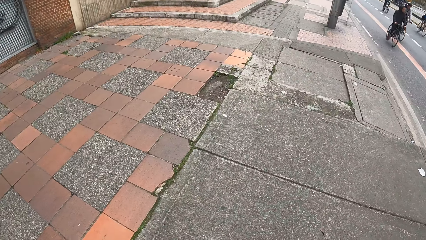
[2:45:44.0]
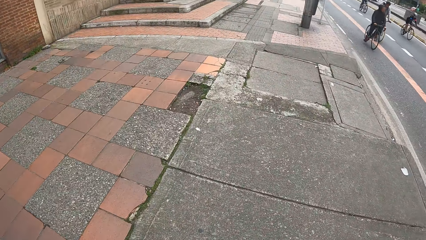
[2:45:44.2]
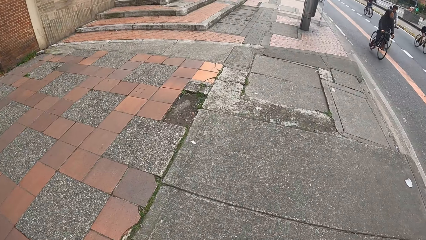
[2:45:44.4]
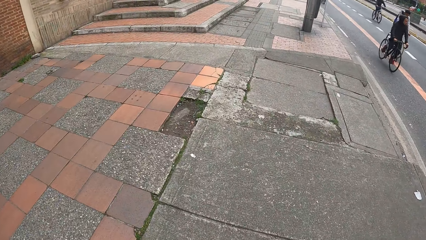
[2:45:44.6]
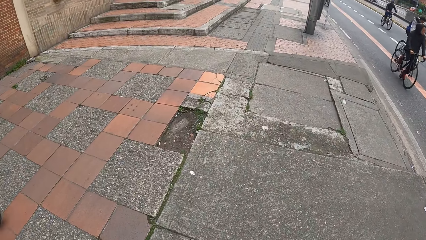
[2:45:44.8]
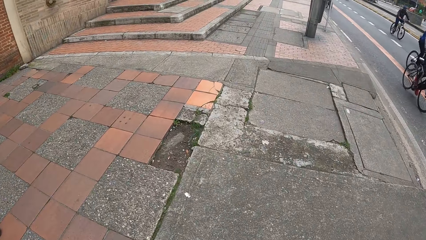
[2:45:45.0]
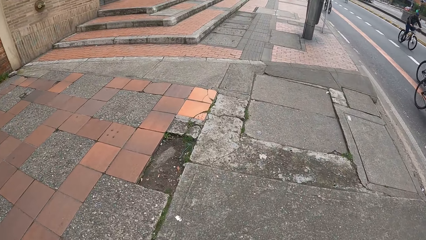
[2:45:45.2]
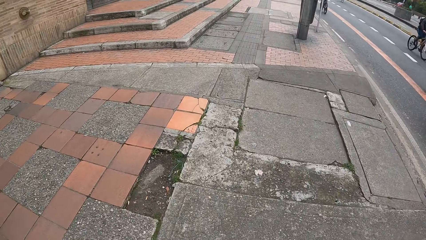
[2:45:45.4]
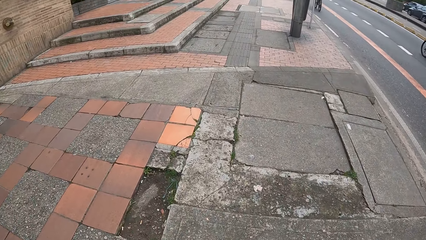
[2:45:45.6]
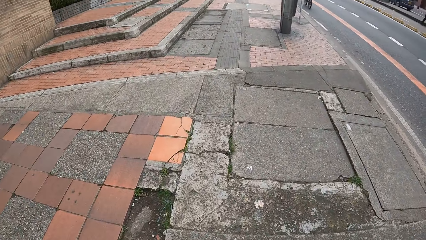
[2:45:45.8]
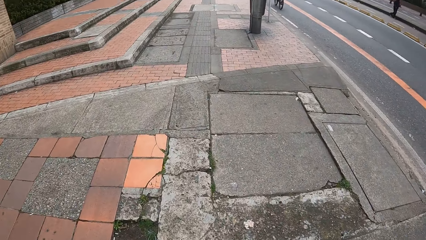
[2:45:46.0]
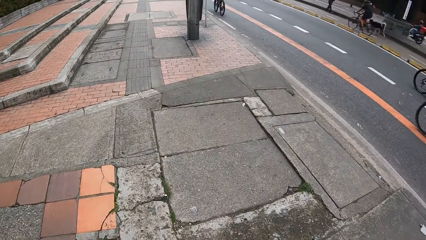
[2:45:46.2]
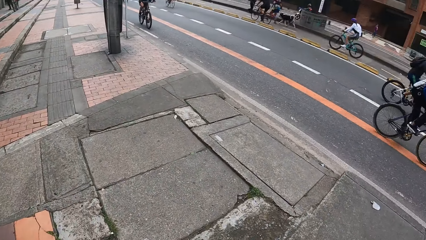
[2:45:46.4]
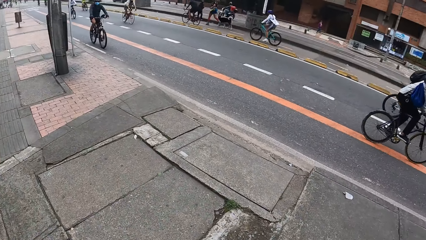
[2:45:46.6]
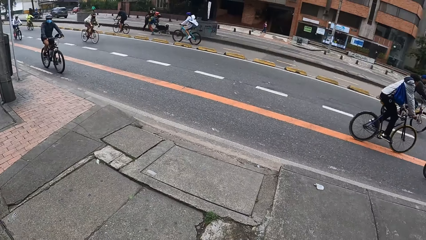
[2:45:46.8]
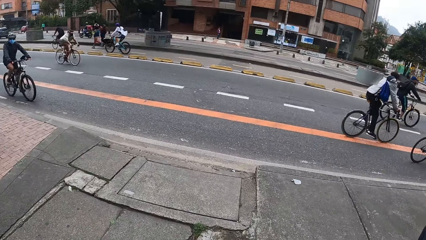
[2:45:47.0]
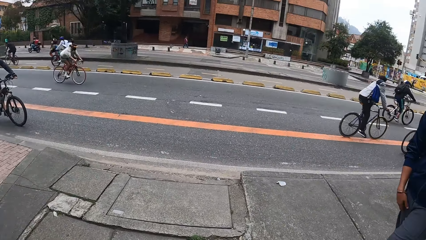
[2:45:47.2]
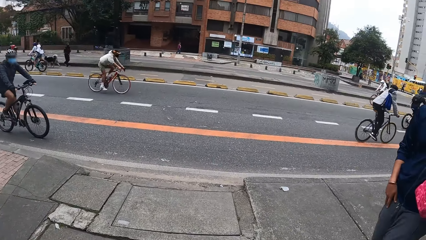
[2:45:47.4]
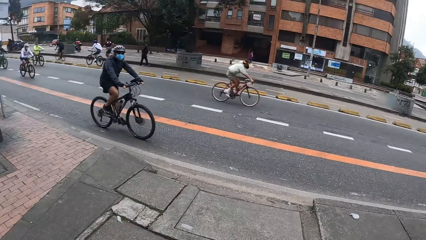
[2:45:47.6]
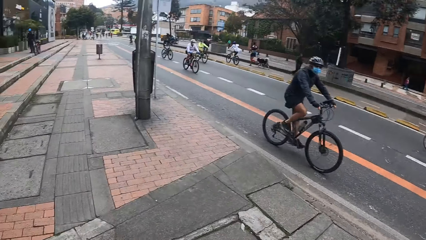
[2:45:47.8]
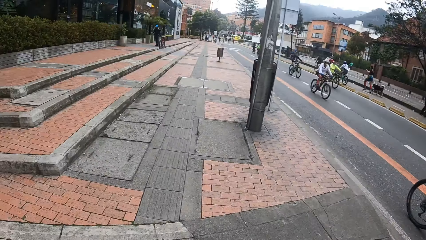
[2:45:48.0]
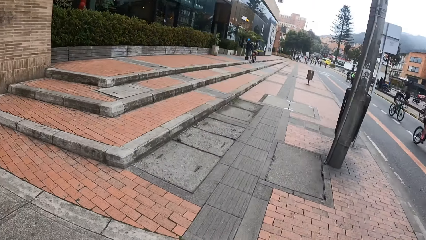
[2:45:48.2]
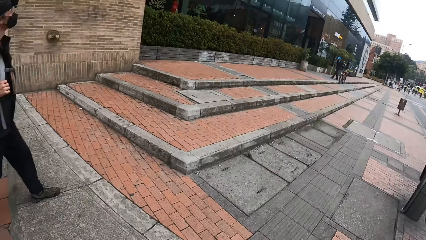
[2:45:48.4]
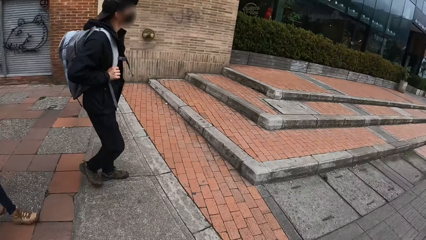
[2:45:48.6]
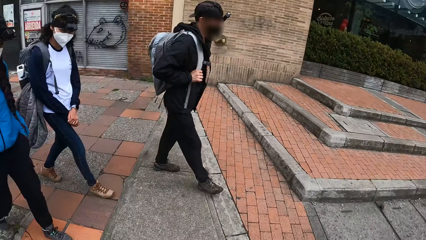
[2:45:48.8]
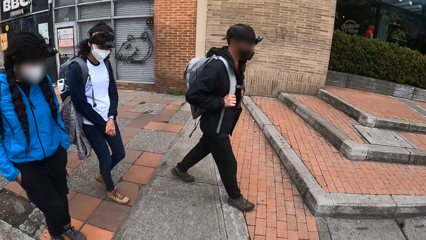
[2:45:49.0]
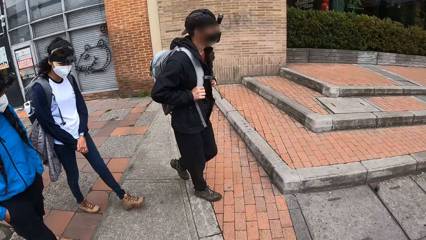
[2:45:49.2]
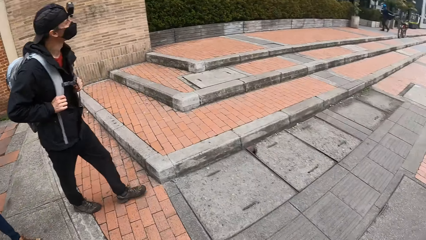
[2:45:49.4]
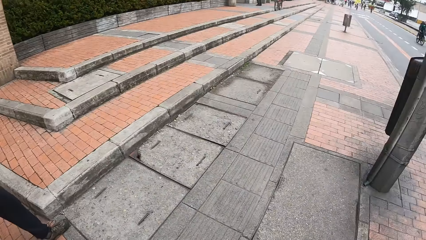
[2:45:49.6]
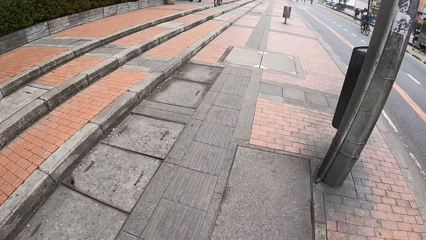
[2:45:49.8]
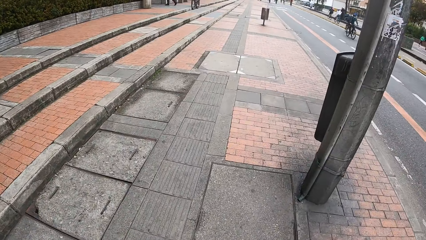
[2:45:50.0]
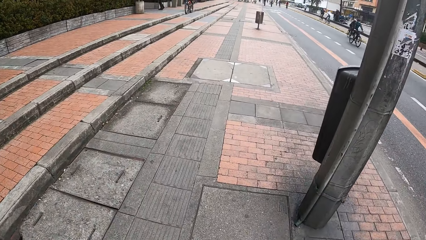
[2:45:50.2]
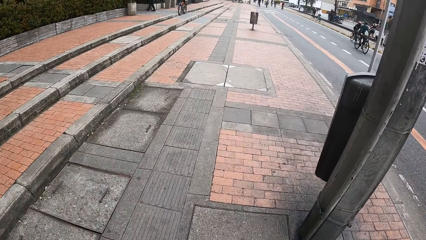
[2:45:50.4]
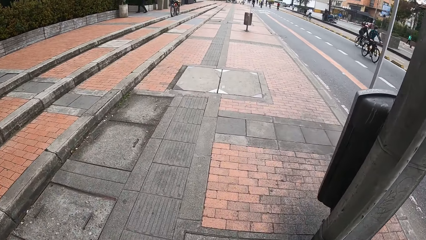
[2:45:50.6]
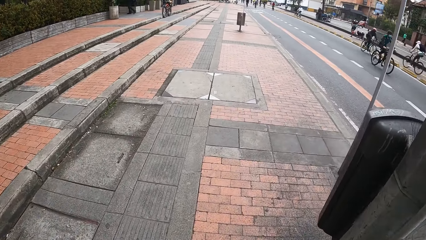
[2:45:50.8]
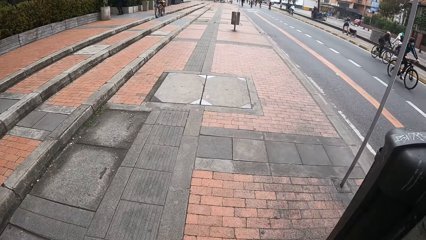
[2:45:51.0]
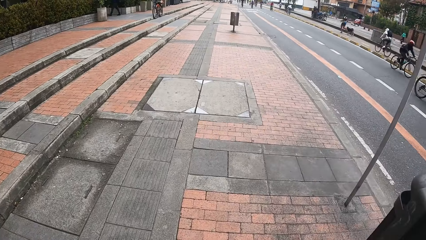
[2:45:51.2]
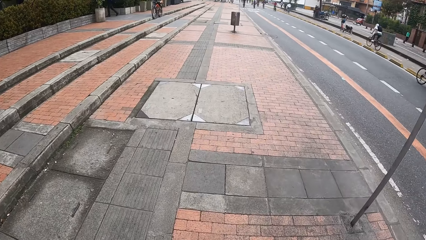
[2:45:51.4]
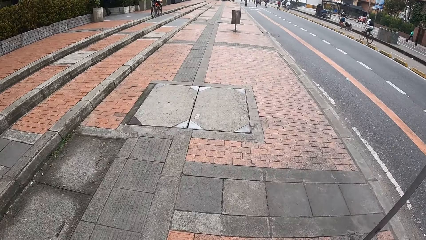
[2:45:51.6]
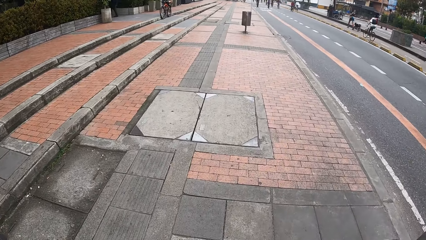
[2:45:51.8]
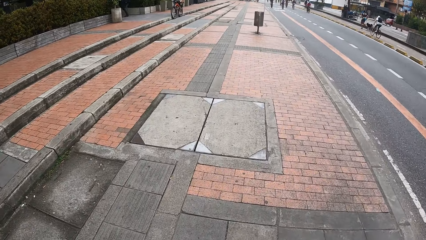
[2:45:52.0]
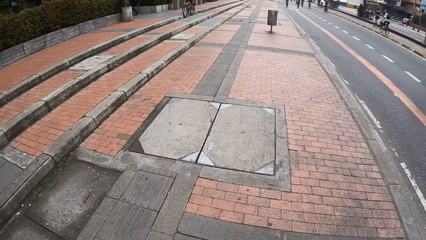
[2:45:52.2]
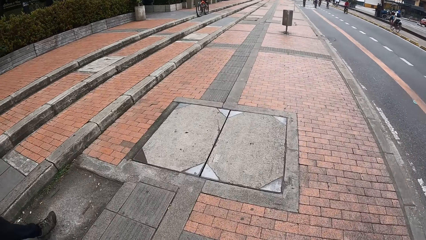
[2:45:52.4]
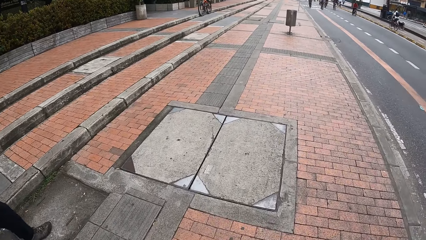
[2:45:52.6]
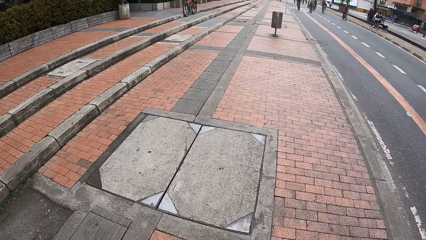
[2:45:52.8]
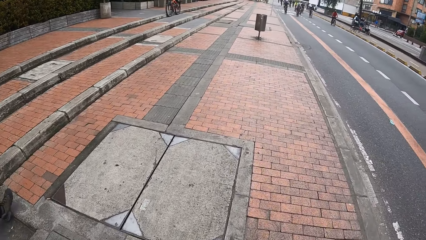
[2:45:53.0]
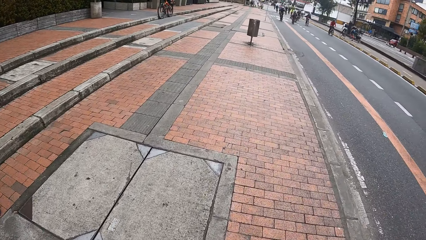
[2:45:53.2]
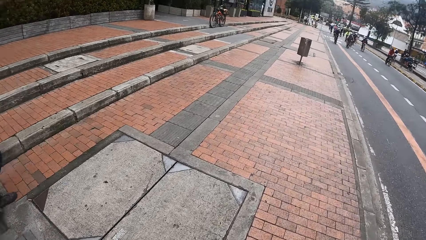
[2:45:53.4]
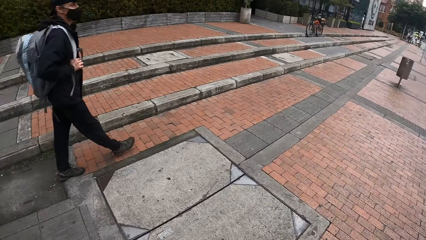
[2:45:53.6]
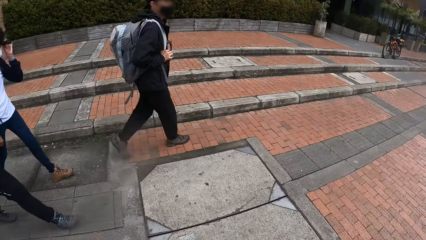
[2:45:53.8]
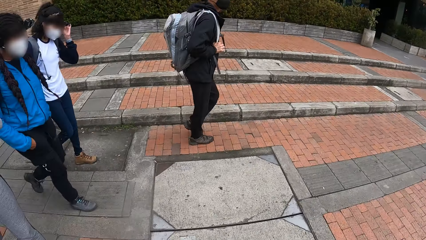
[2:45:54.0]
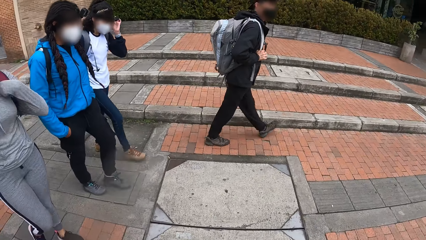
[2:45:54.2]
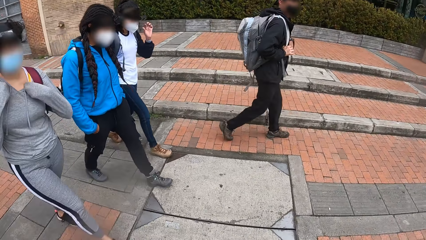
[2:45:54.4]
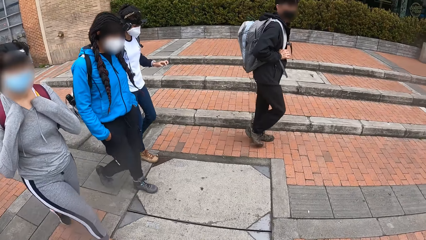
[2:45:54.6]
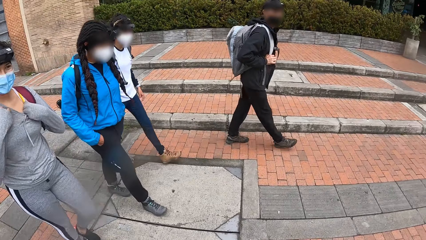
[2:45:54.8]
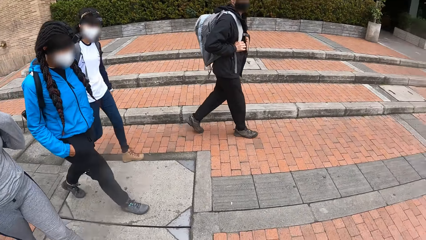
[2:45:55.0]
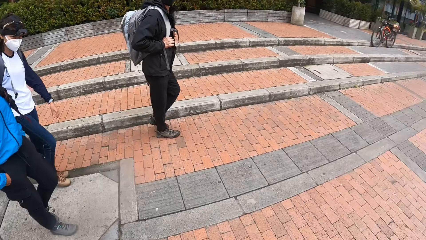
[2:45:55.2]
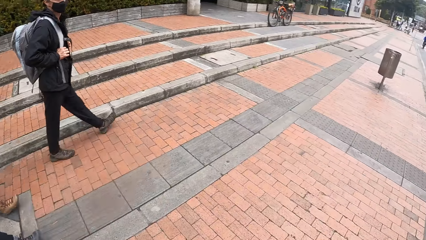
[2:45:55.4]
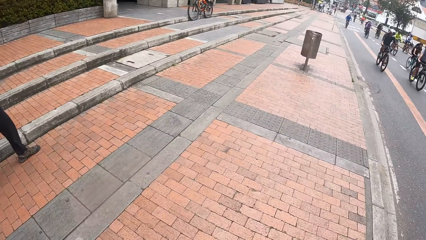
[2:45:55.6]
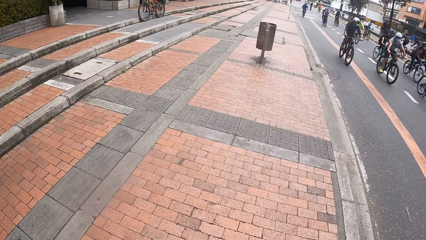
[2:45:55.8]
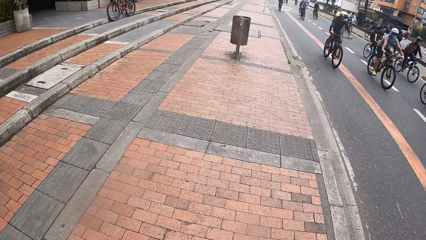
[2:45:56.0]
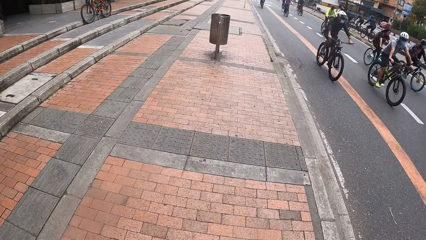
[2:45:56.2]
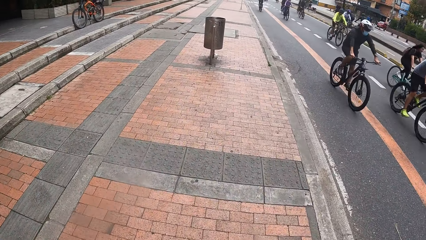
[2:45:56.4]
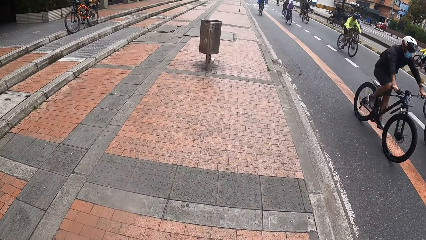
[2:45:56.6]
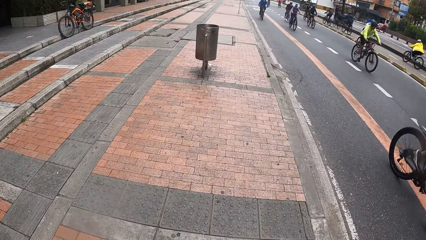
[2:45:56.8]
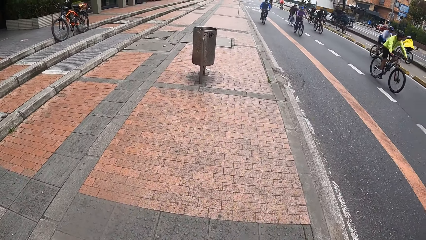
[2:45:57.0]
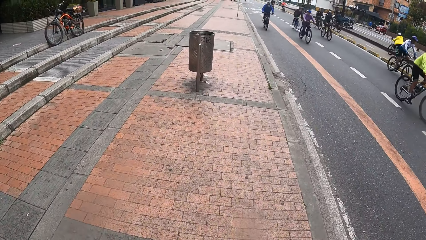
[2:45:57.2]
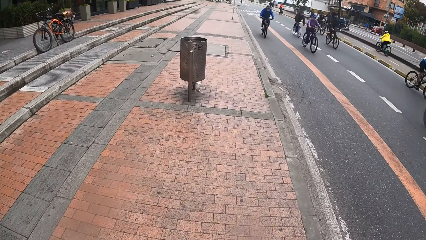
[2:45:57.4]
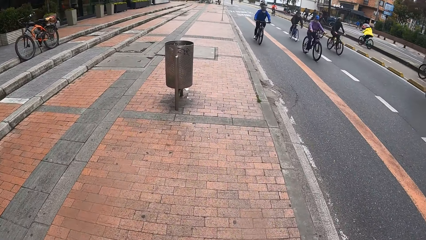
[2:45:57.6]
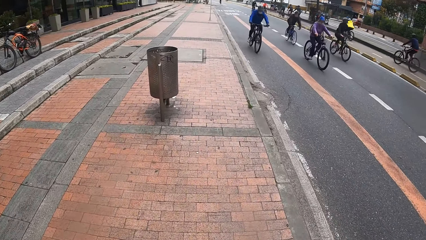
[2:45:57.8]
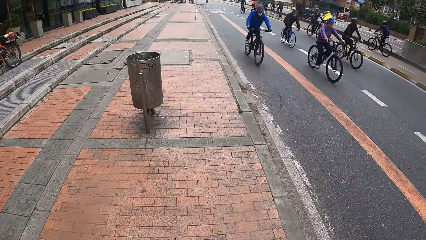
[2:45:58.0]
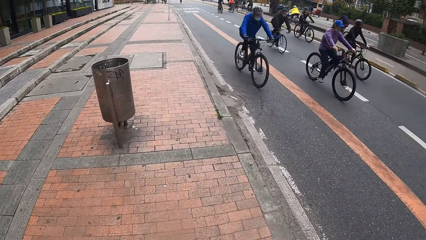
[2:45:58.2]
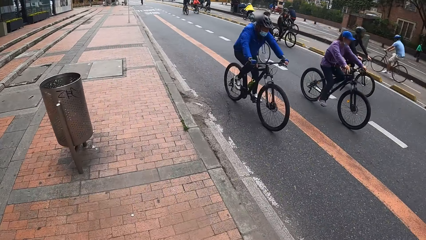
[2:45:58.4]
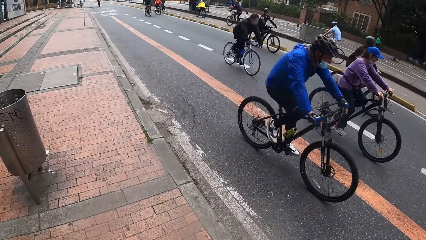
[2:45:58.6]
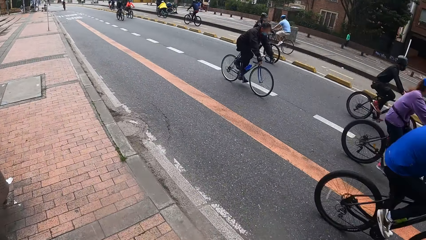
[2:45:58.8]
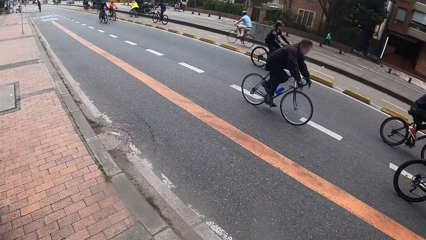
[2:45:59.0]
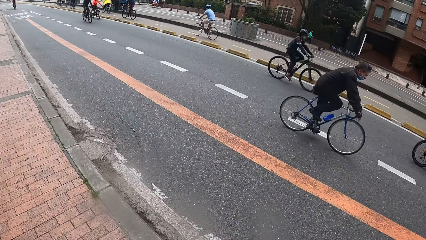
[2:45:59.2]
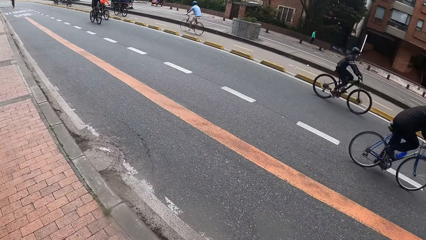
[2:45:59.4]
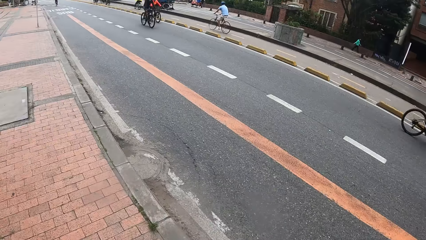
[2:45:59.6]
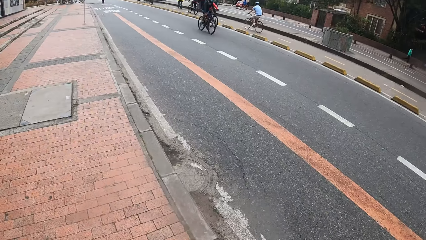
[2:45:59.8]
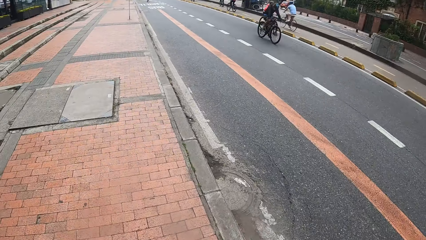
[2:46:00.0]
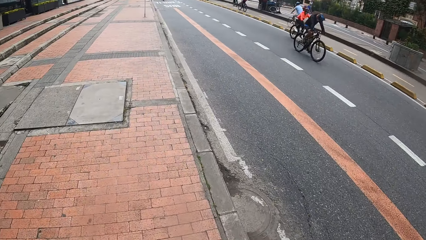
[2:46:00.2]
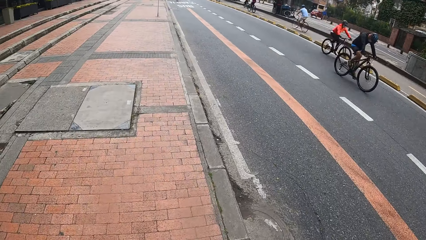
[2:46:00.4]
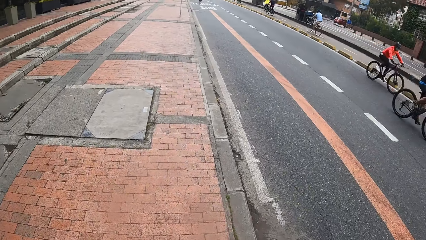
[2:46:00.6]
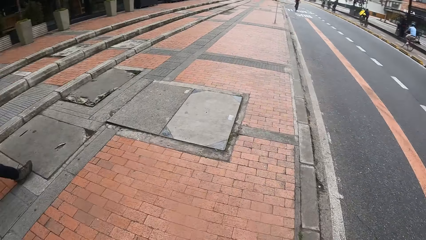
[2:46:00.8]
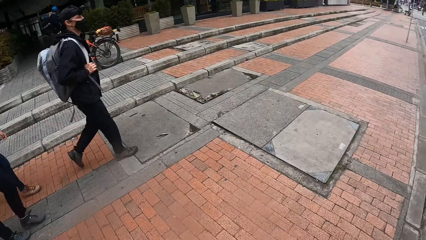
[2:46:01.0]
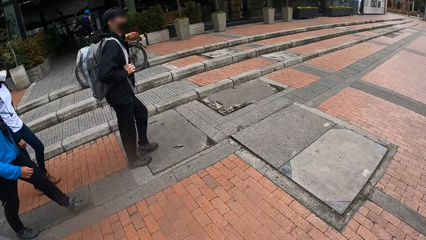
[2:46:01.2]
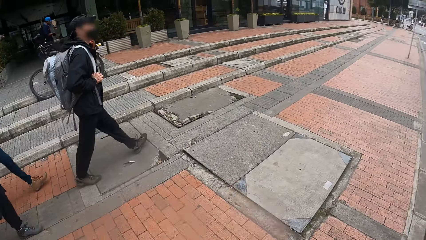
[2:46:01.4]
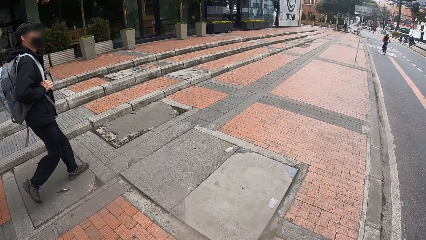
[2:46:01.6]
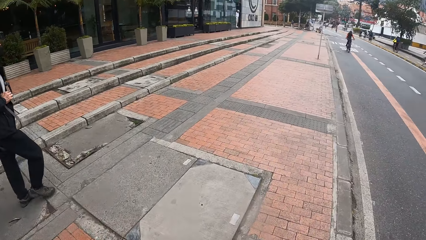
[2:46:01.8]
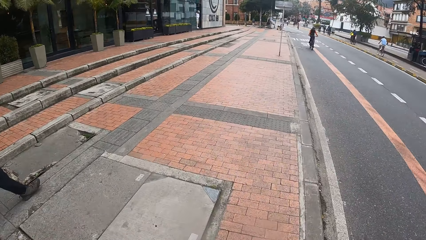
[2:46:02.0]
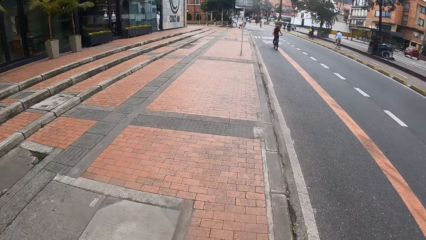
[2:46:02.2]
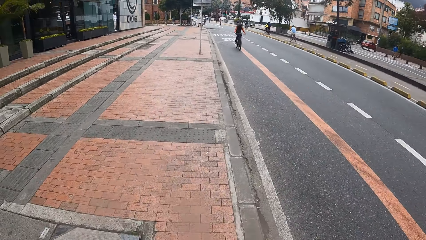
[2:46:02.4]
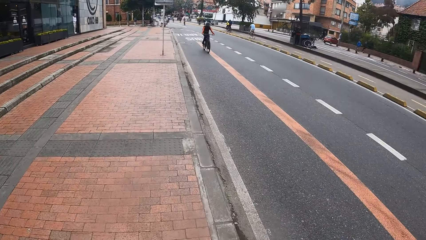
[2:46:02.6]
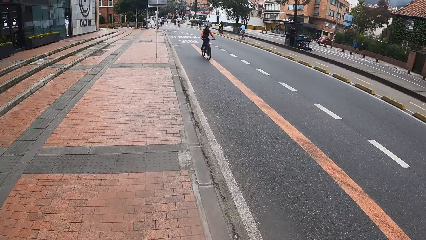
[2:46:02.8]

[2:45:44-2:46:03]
A woman adjusts a camera on her head with her left hand. Another woman adjusts her hoodie with her hands.
